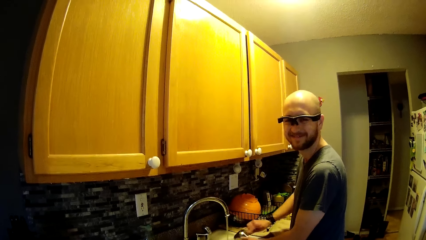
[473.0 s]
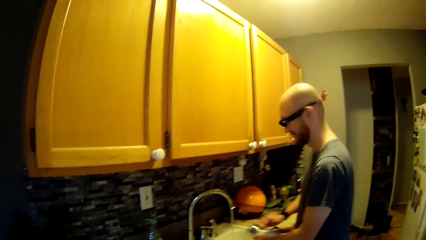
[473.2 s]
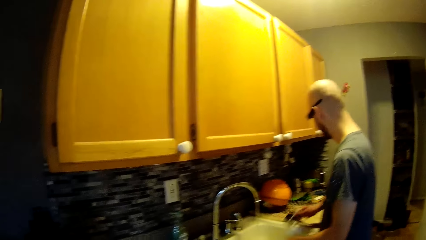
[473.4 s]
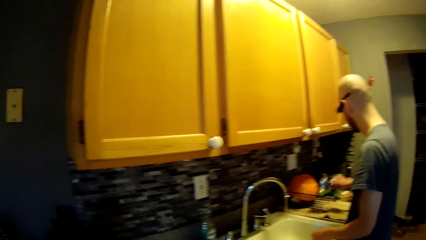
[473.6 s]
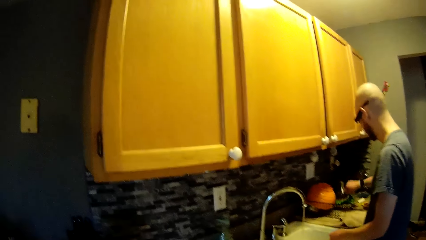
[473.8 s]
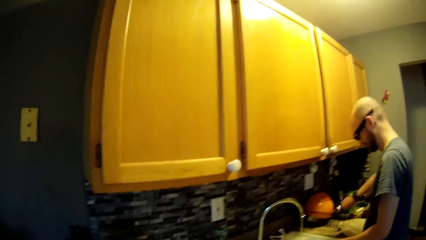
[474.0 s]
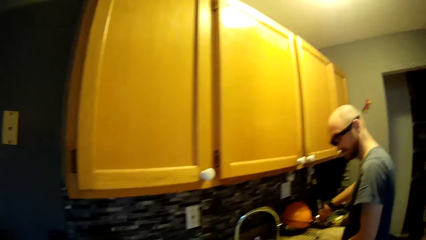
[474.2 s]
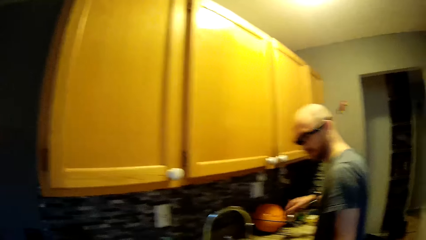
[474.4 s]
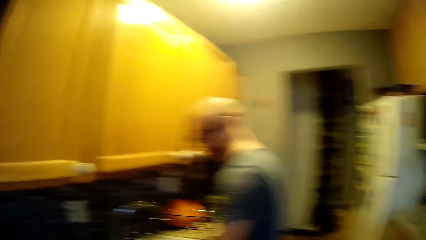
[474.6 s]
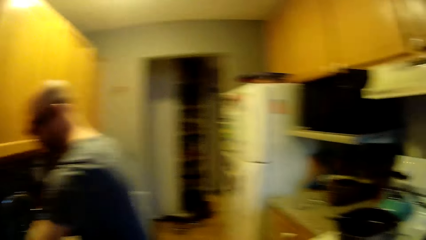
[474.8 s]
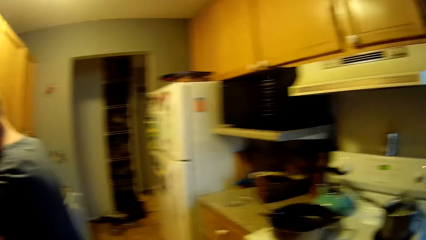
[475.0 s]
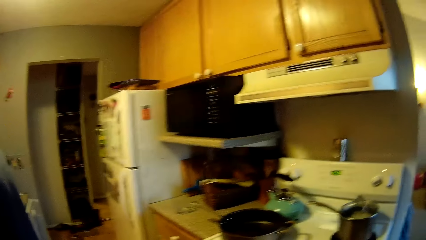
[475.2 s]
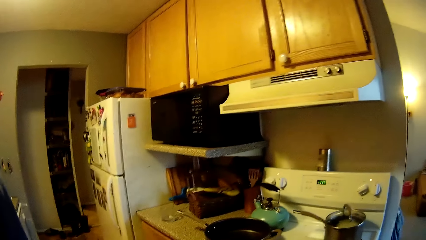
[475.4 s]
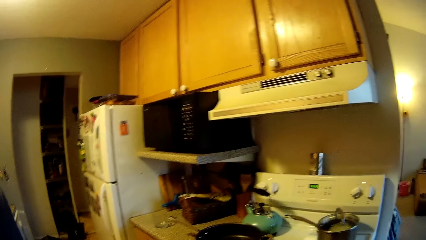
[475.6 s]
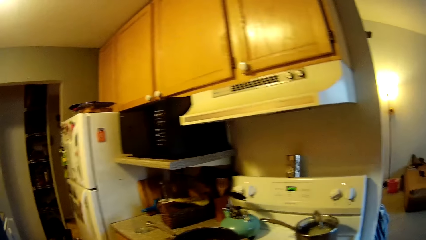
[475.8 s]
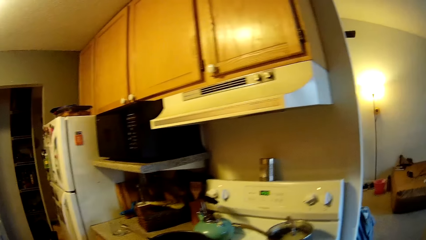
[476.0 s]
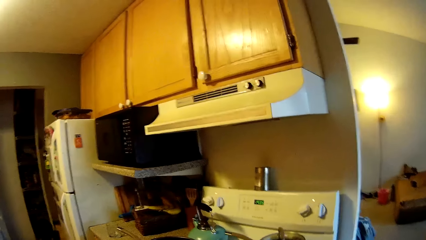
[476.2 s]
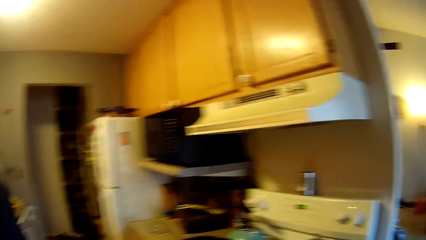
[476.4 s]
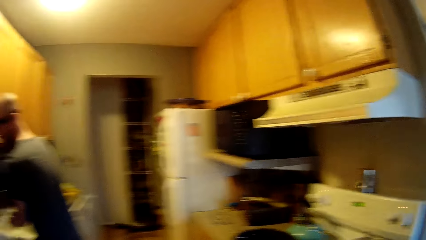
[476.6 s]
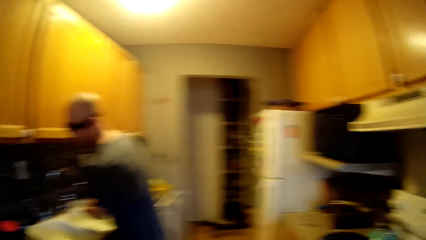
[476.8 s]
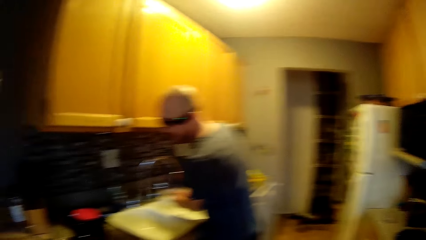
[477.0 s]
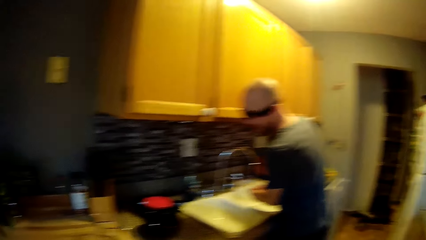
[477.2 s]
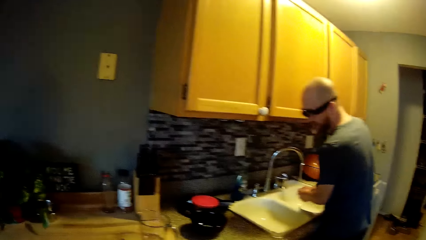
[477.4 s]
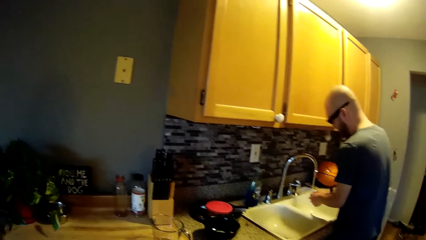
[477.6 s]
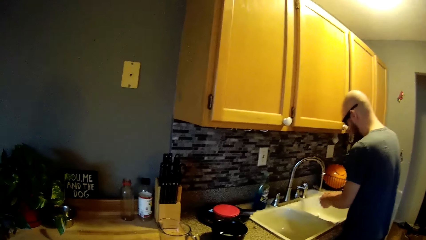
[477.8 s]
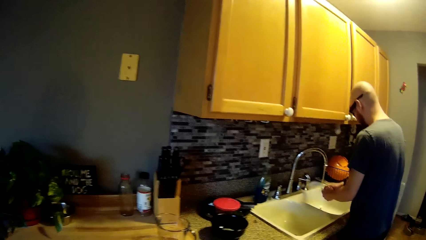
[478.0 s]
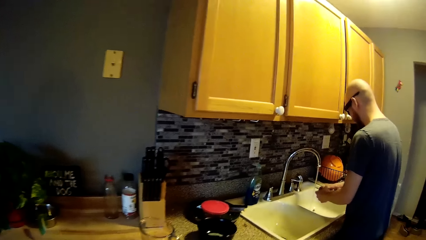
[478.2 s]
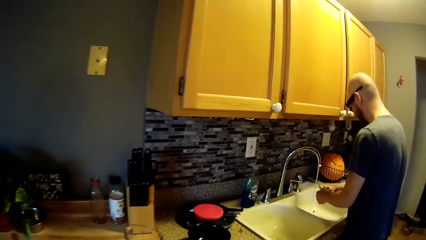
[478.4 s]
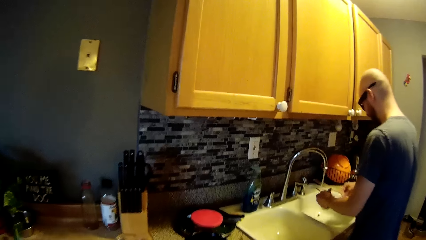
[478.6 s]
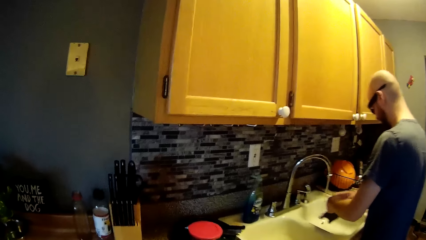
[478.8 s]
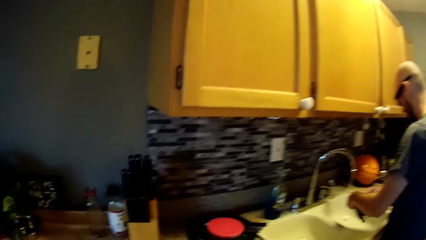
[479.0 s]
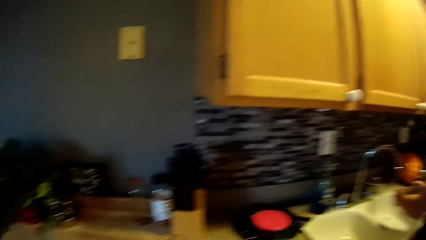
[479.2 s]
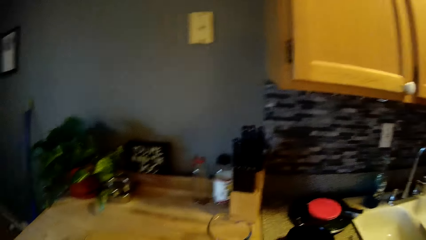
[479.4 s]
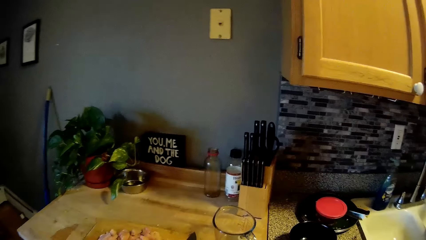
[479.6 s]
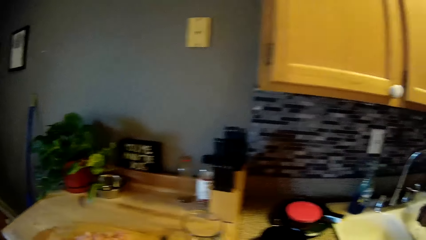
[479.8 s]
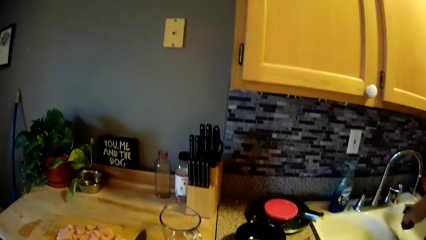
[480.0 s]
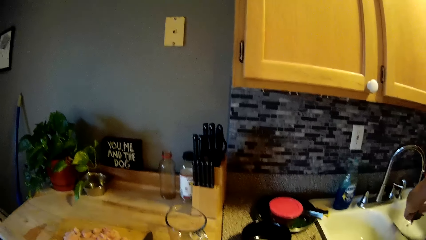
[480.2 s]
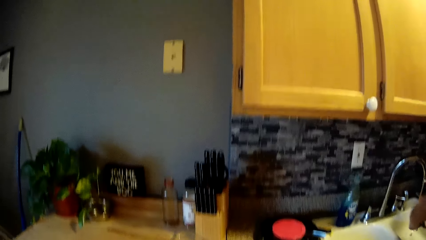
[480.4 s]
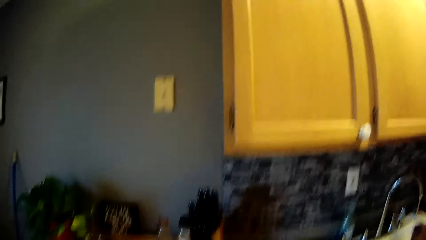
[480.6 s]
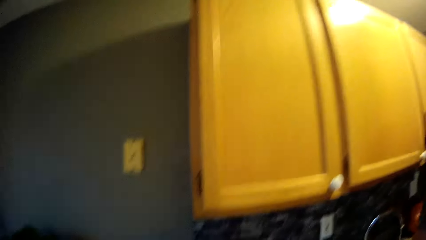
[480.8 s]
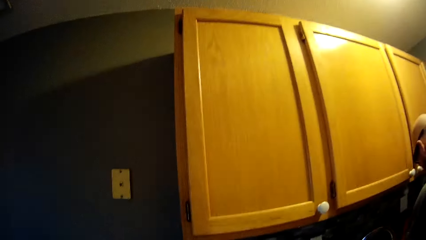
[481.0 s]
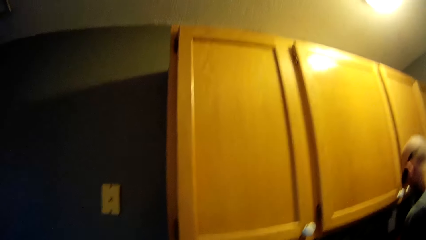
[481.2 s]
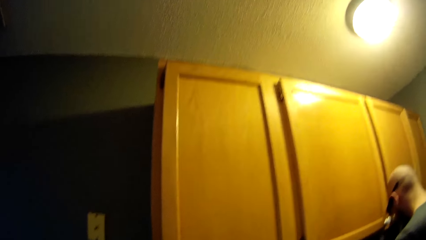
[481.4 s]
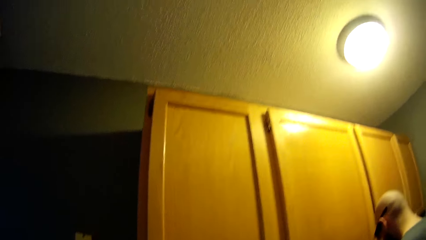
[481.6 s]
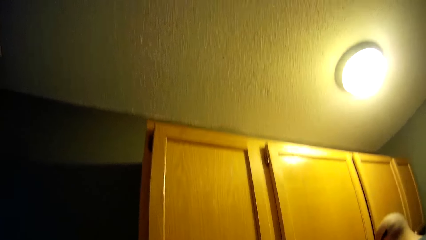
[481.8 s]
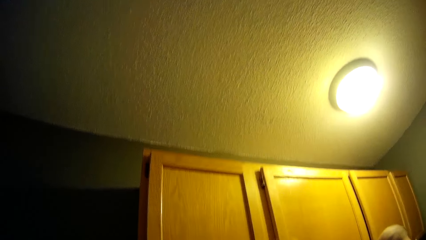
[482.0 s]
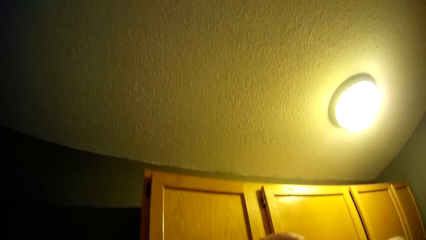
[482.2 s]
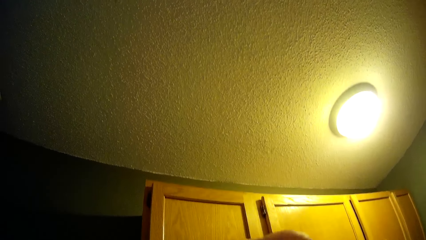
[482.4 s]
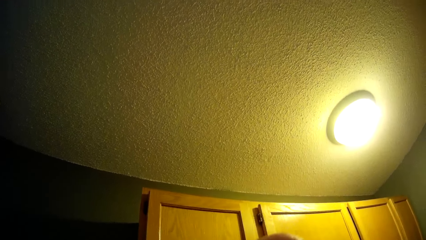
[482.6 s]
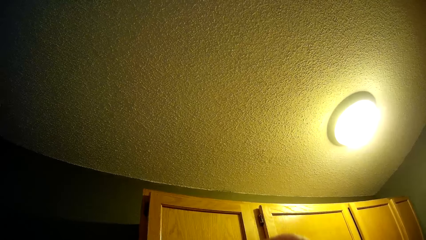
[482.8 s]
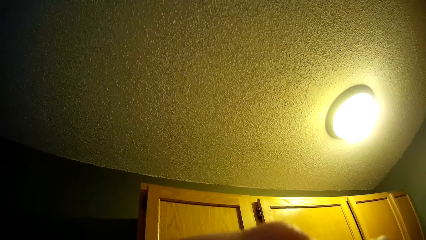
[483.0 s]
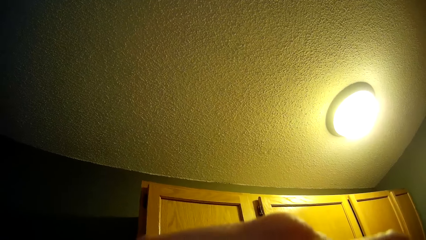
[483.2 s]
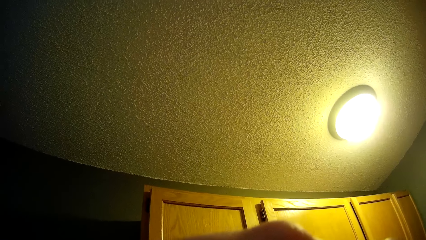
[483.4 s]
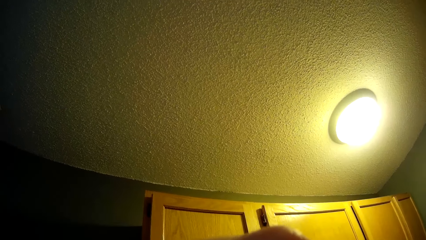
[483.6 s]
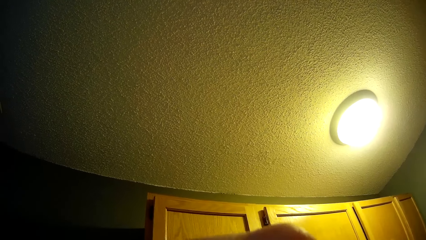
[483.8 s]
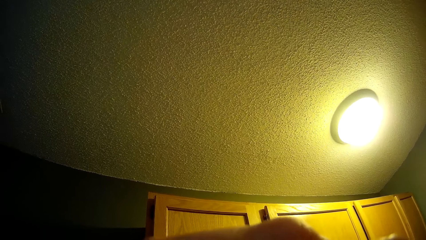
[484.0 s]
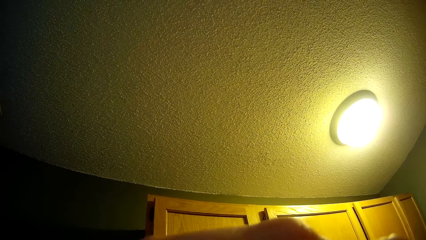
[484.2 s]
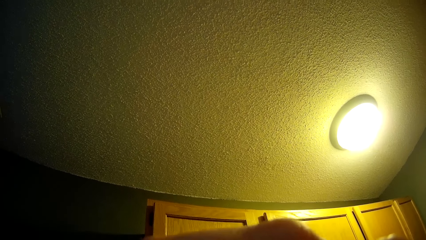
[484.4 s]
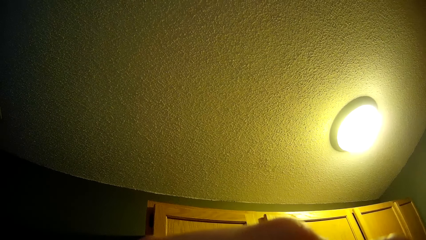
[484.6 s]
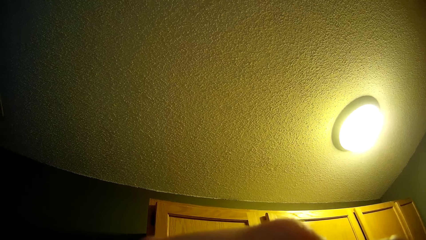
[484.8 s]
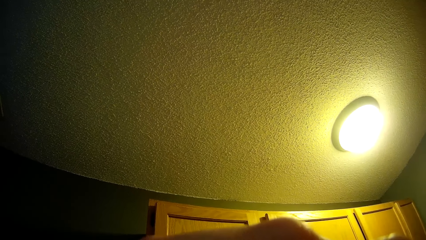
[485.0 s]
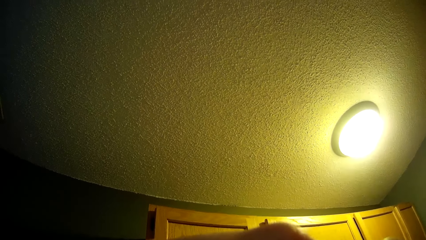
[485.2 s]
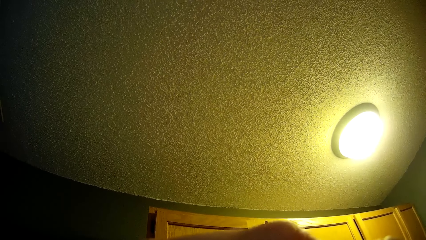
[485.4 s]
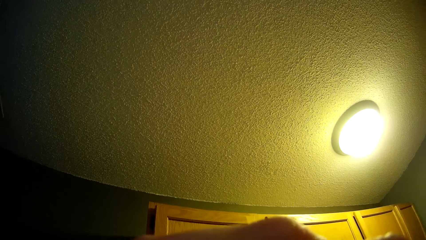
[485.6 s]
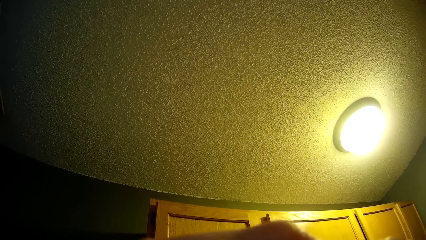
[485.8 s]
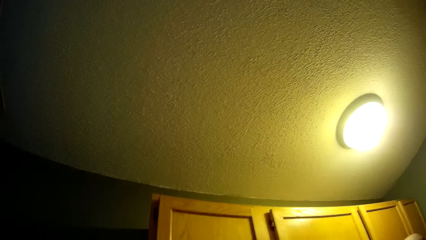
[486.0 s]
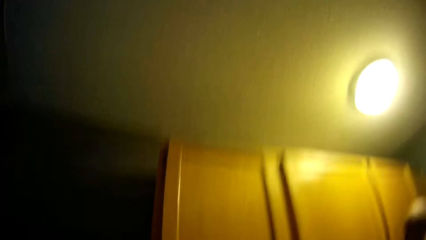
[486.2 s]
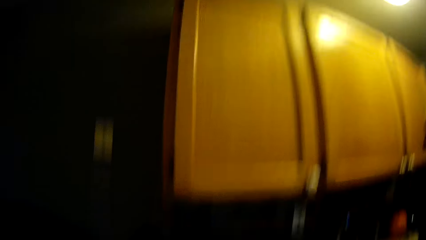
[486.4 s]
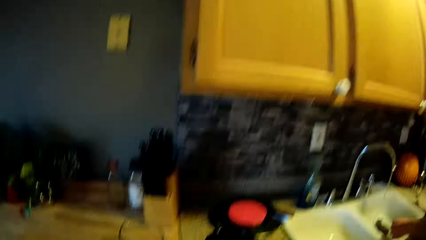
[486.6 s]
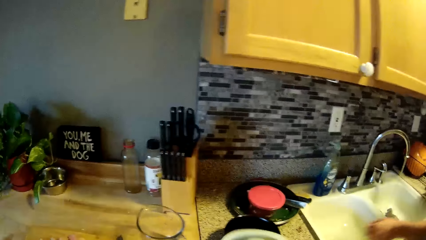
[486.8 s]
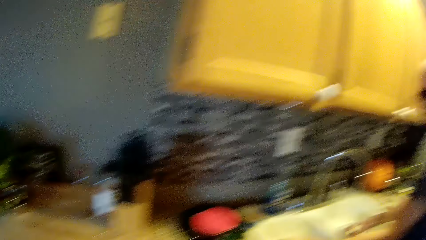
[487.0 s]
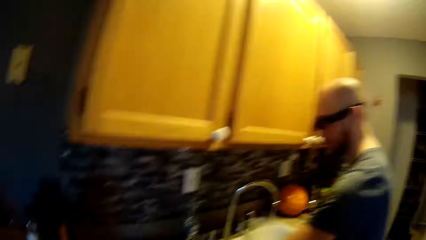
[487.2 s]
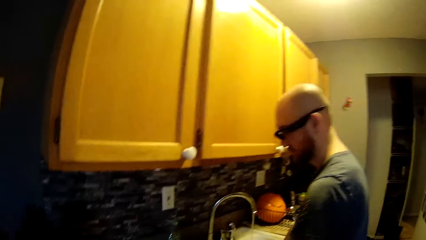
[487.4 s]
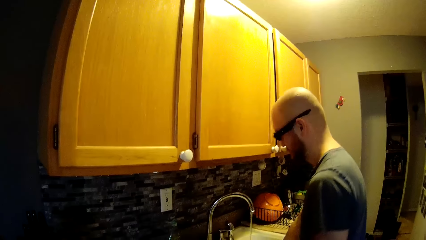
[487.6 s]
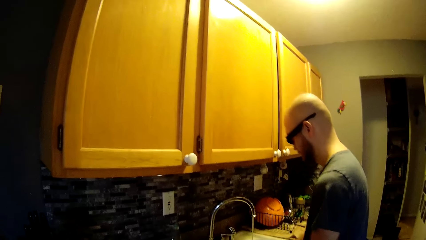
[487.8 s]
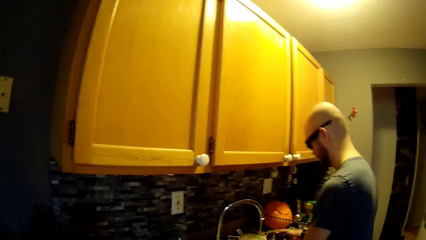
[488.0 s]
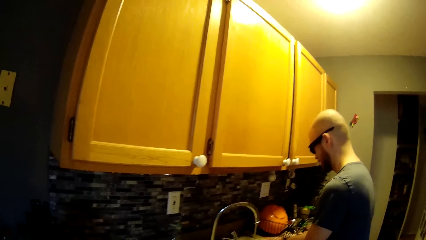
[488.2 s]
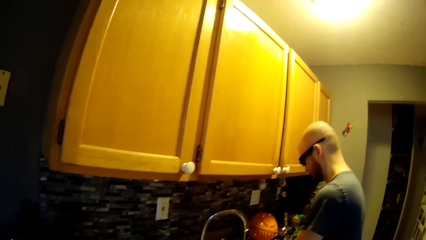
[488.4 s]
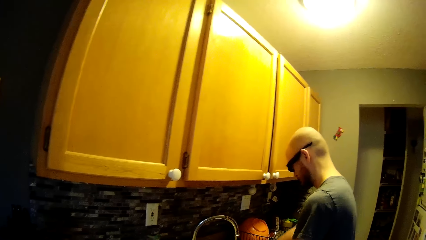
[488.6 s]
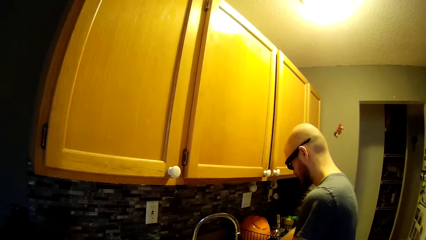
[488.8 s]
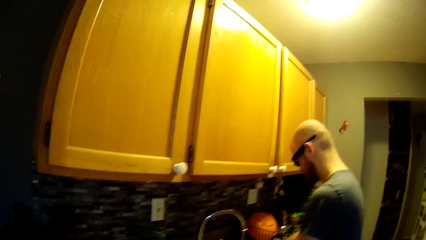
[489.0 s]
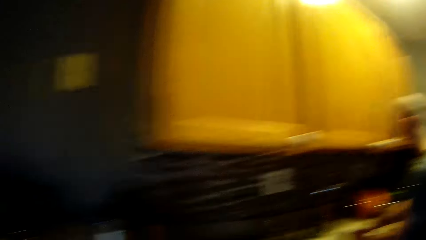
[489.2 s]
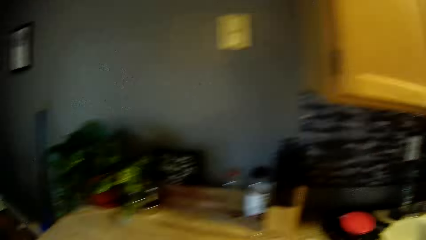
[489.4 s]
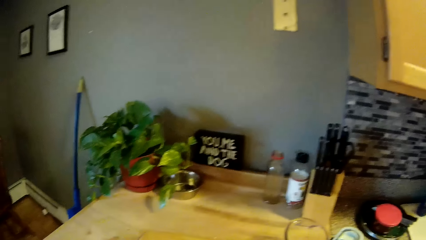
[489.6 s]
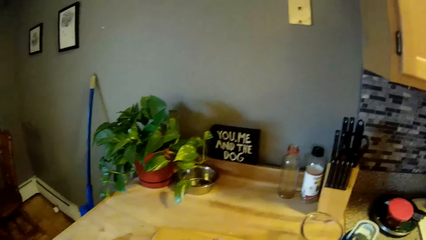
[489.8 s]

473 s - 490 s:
The man places the container in the basket on the sink countertop with his right hand. He washes a spoon in the sink with the sponge in his right hand. The camera wearer looks around. The man washes utensils.
